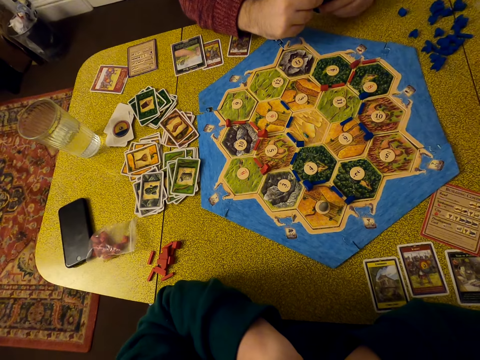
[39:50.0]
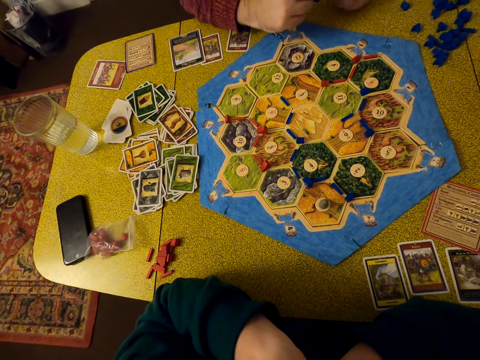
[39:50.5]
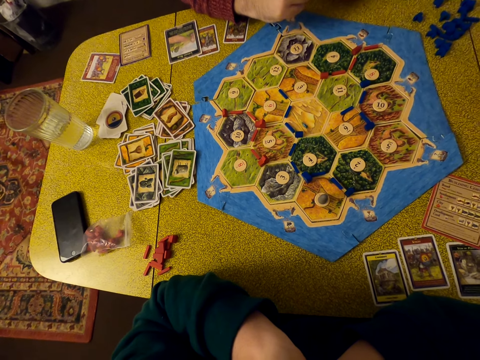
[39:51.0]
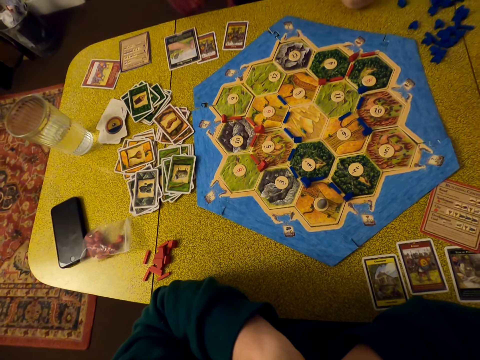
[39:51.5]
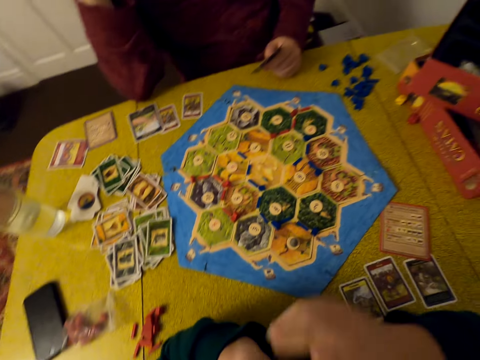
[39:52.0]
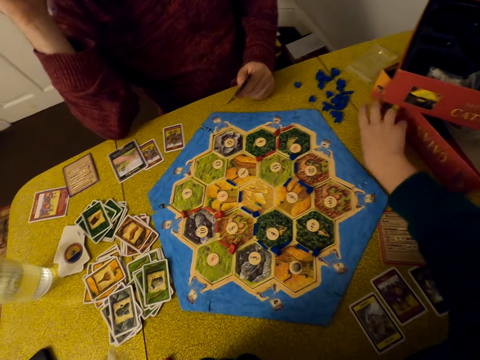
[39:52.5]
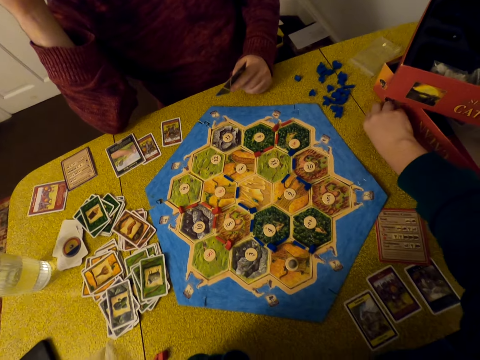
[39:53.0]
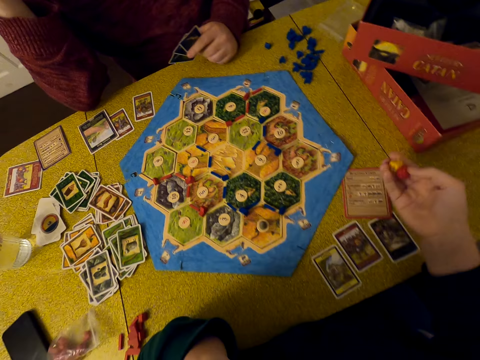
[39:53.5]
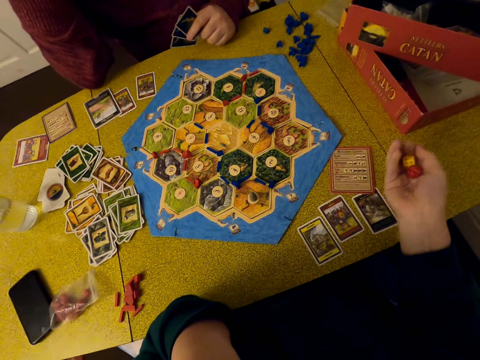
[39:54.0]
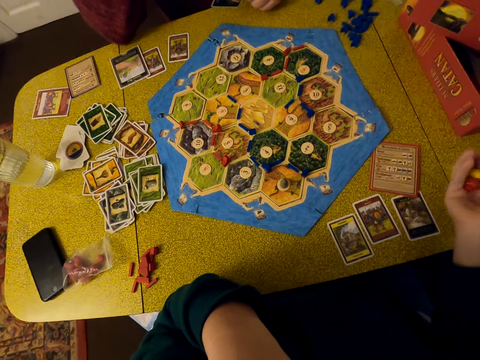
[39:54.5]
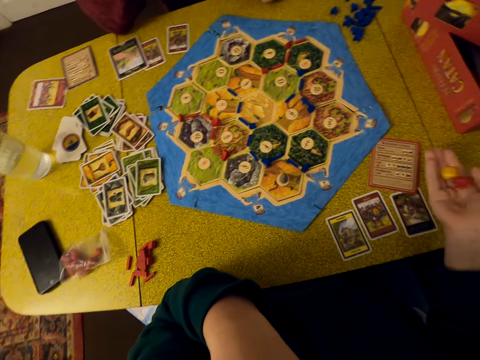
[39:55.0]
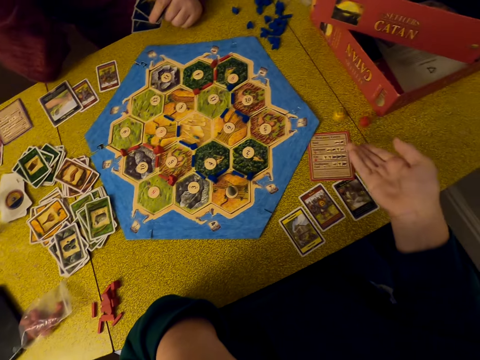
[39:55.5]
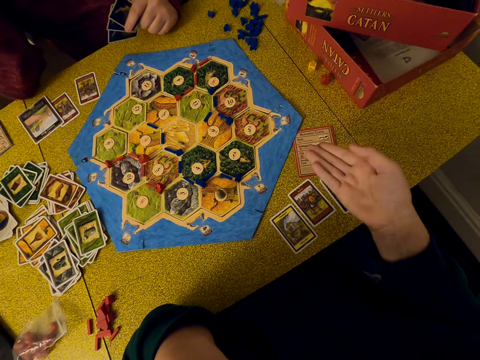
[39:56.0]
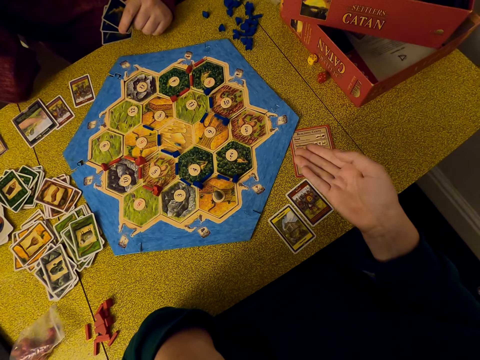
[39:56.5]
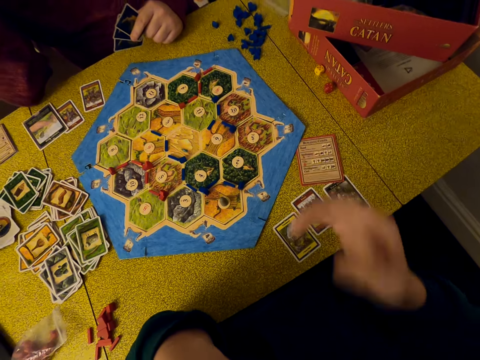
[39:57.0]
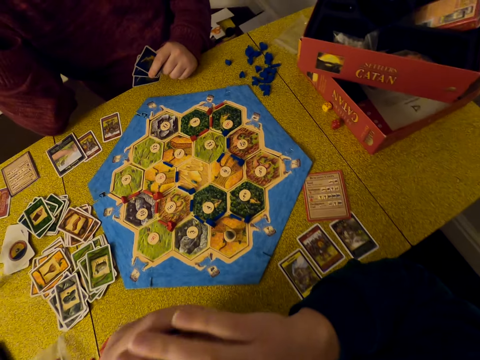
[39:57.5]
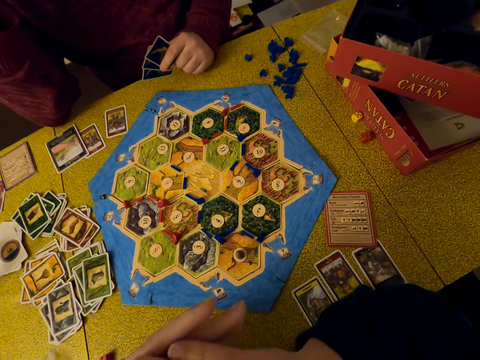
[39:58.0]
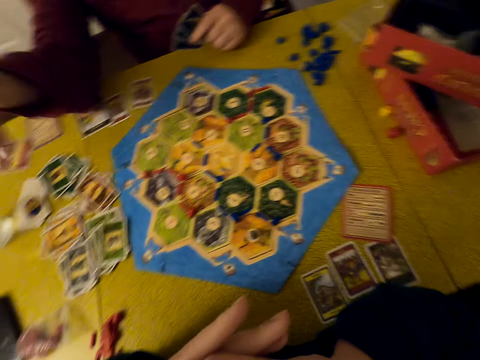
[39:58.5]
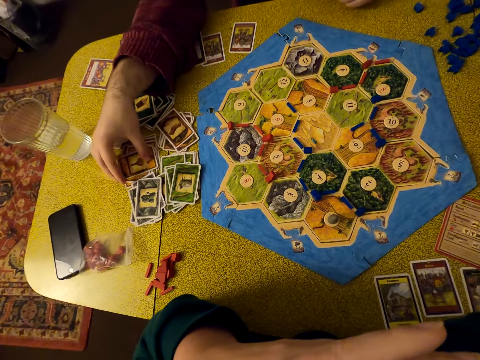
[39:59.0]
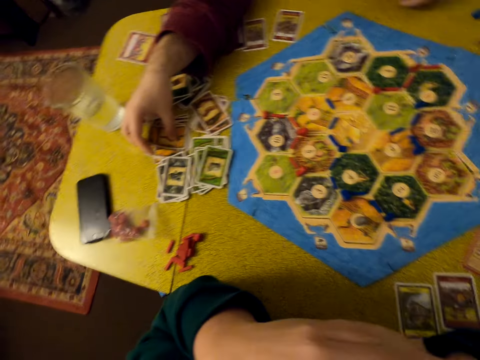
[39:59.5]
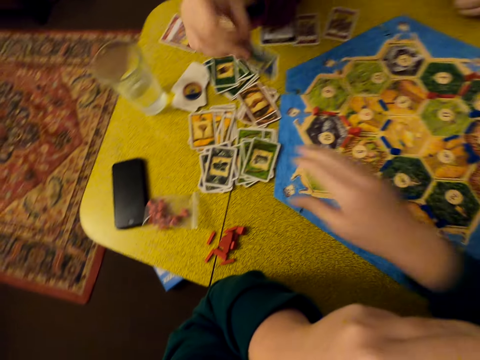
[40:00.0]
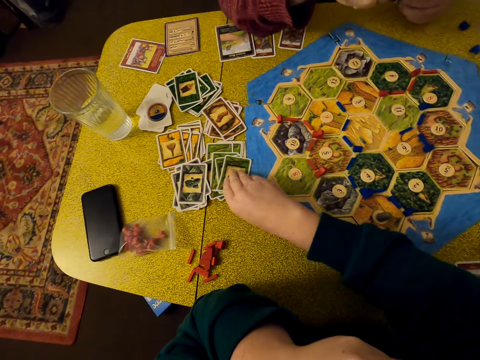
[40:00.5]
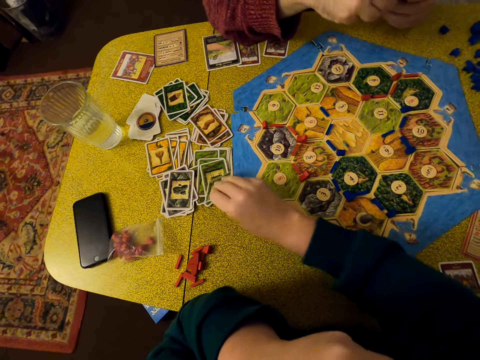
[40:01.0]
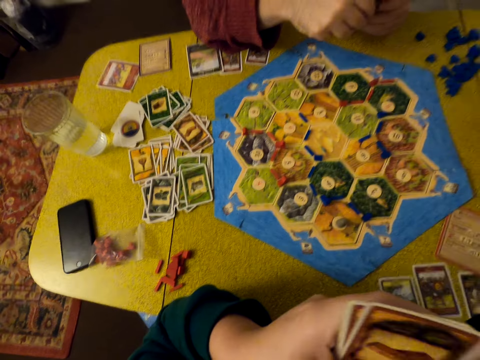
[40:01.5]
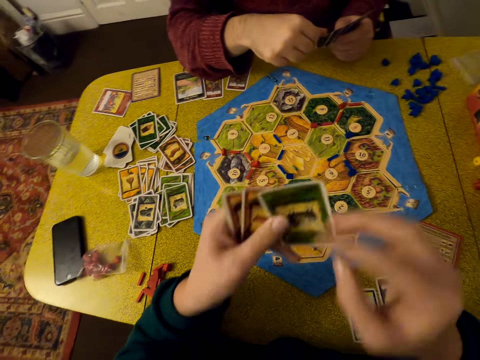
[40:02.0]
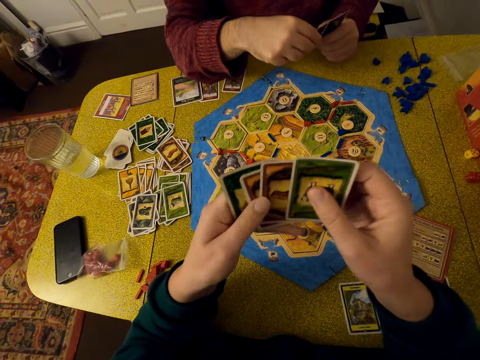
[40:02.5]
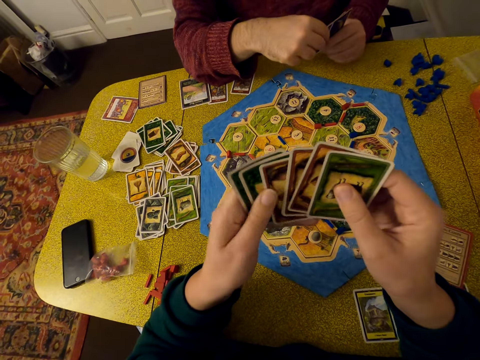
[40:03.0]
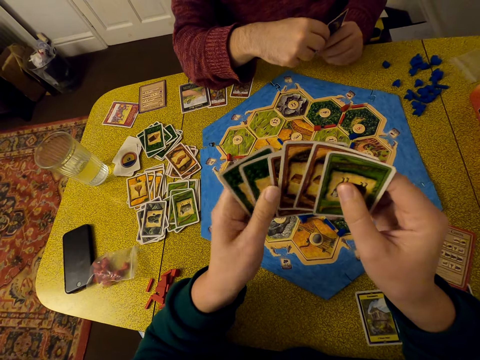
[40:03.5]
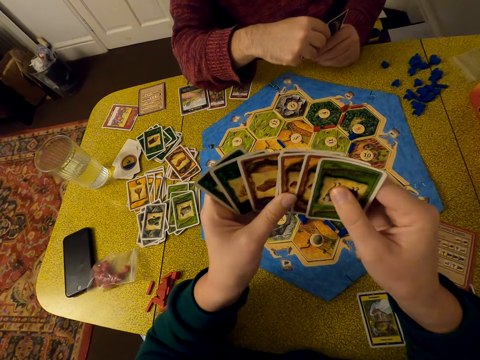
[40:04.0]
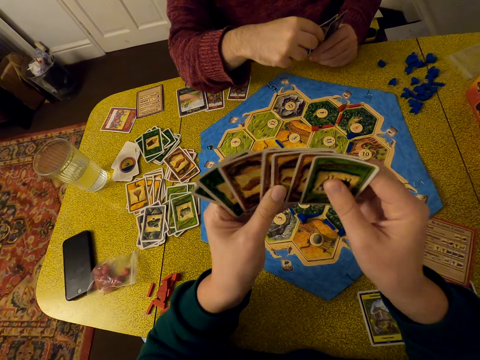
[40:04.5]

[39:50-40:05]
The camera wearer picks up the dice. She throws numbers on the table. She shakes the dice. She drops the dice. A person picks a card. The camera wearer picks a card. She selects cards. She shuffles her cards.

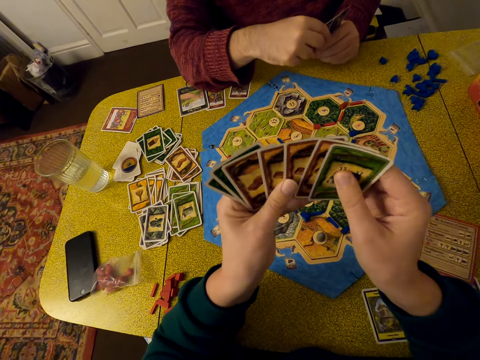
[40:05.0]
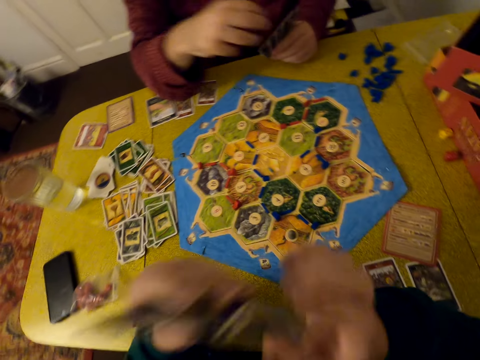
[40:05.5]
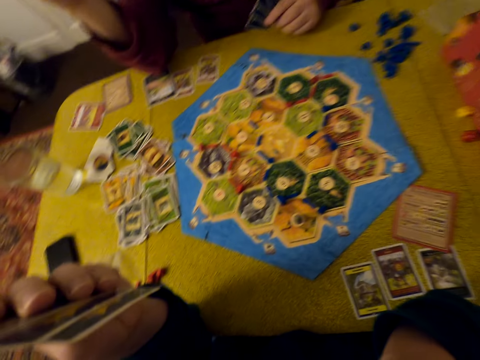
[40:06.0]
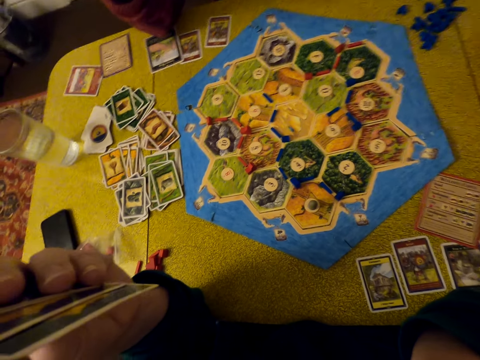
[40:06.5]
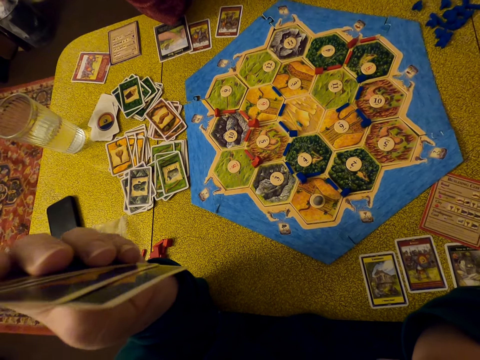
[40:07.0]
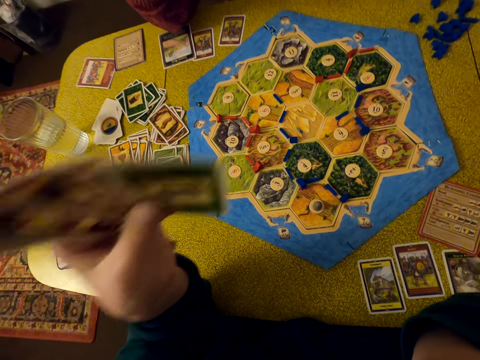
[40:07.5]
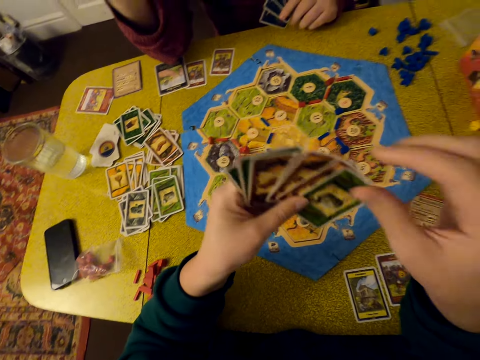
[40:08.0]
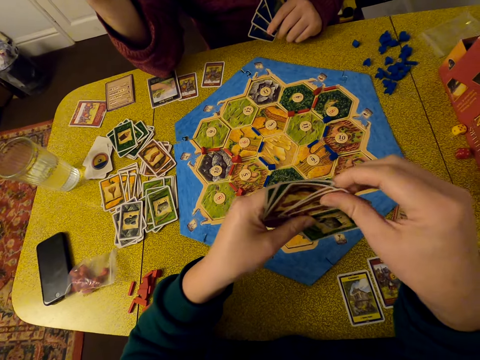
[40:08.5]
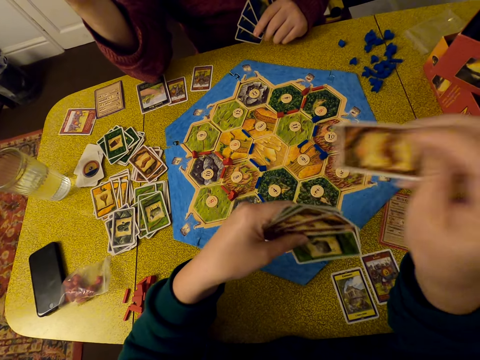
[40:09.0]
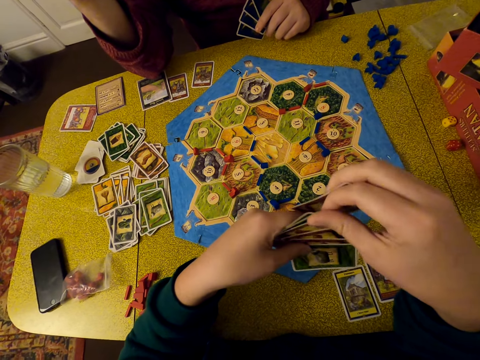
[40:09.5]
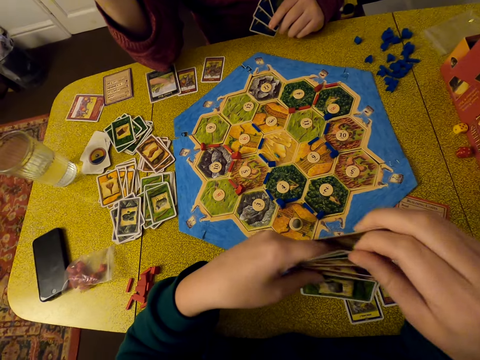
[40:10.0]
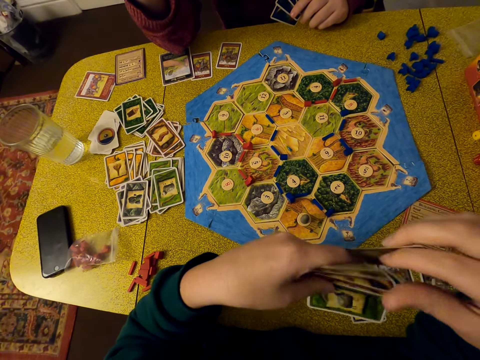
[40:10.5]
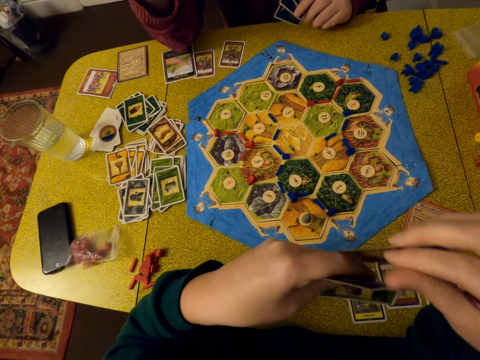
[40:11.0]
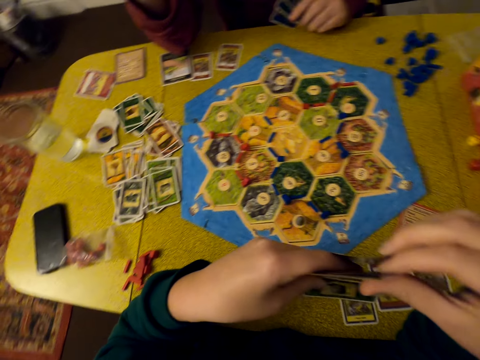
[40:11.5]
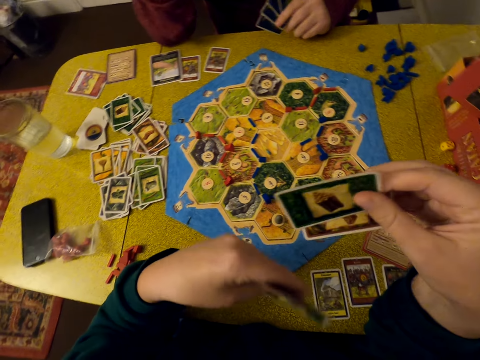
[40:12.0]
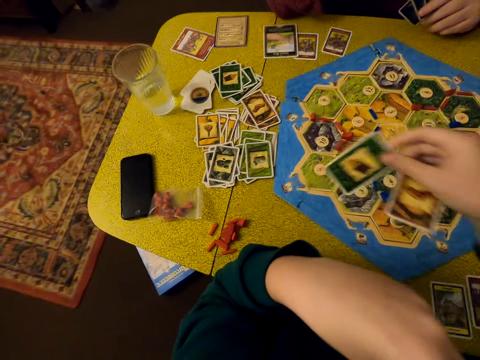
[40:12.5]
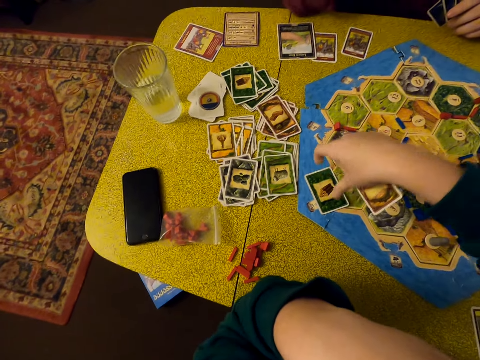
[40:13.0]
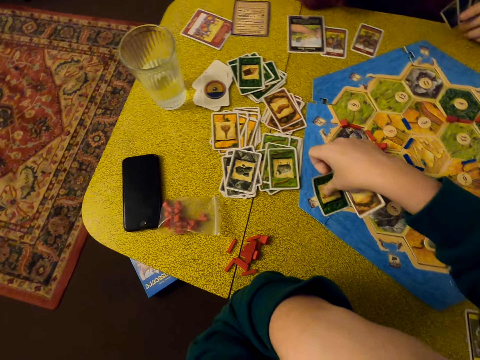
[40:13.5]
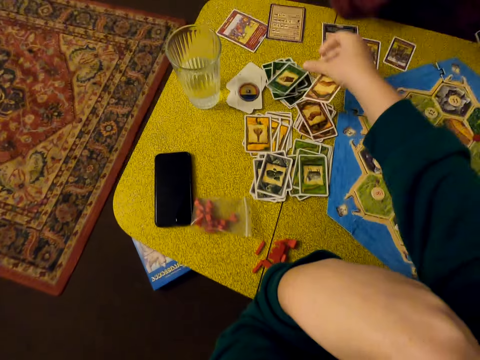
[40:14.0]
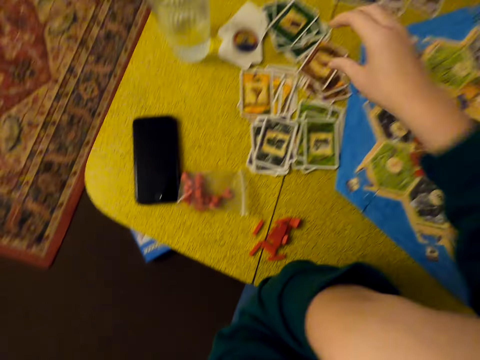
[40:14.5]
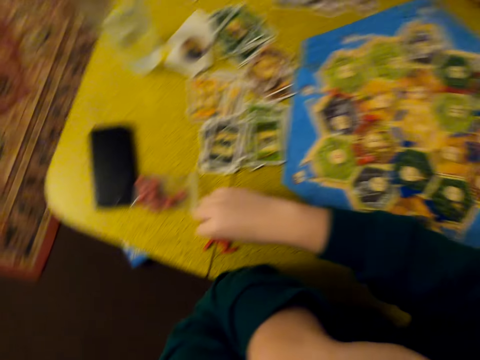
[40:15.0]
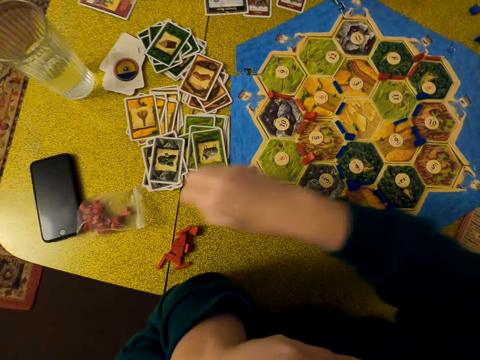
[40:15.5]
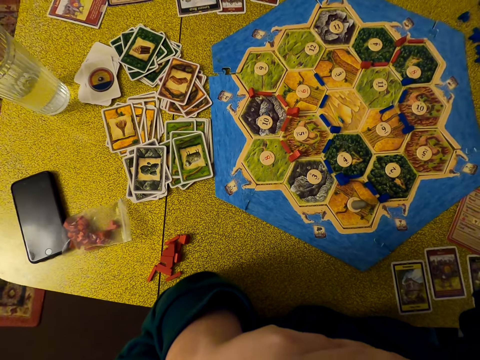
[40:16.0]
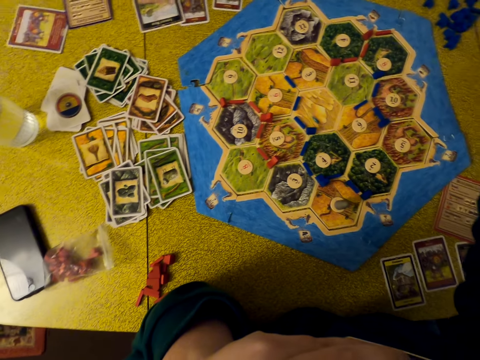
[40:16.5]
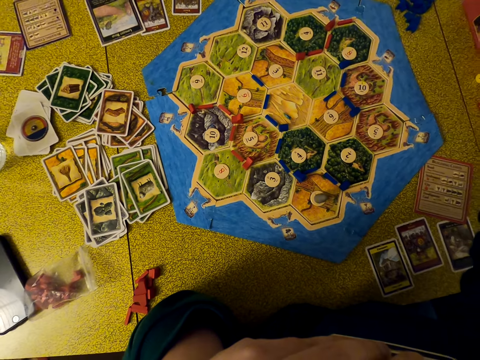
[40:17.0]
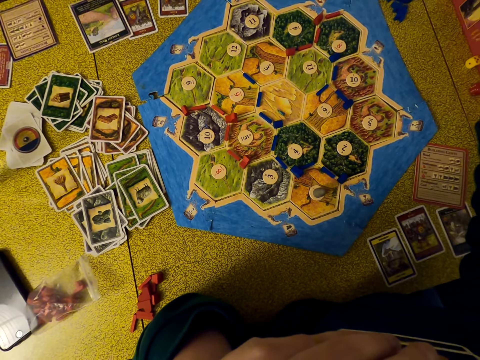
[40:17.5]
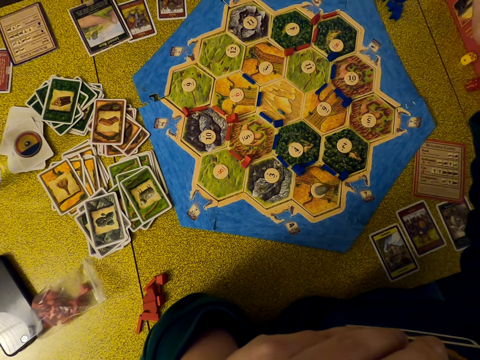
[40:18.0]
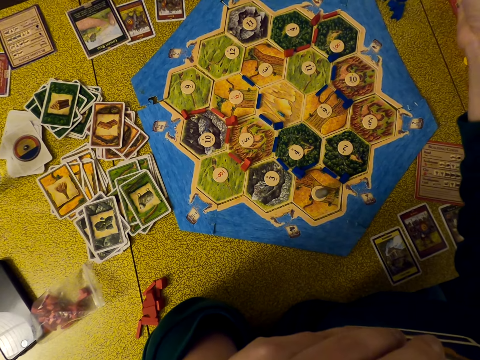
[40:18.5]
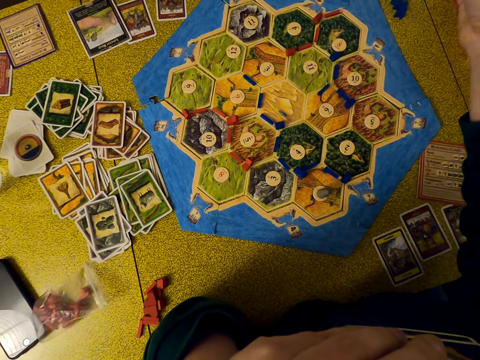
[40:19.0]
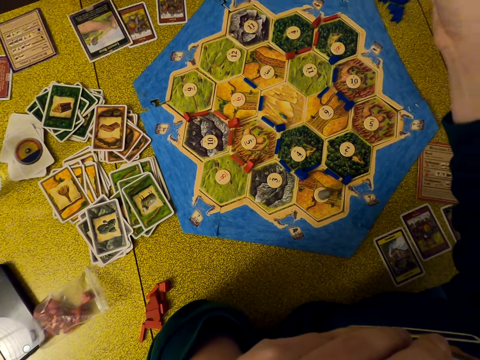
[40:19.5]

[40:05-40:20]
The camera wearer looks around. They distribute cards on the table. They collect cards. They pick a card. They drop the card on the table. They drop another card. They play a Catan game. They take a pellet. They look on.
